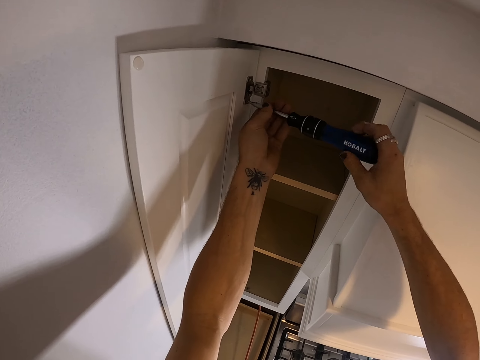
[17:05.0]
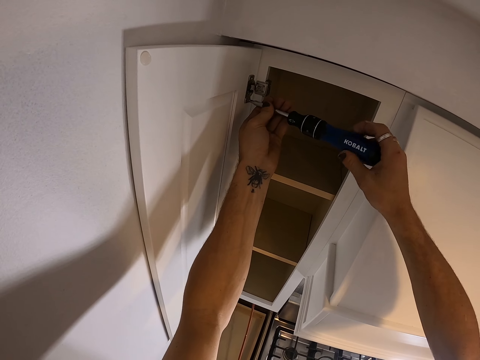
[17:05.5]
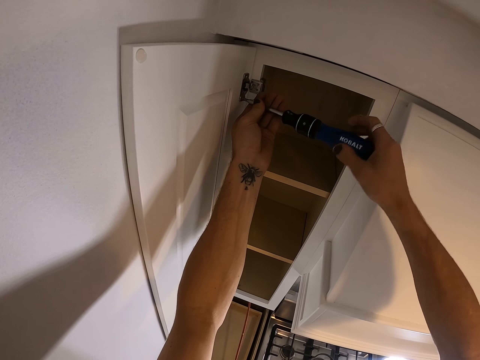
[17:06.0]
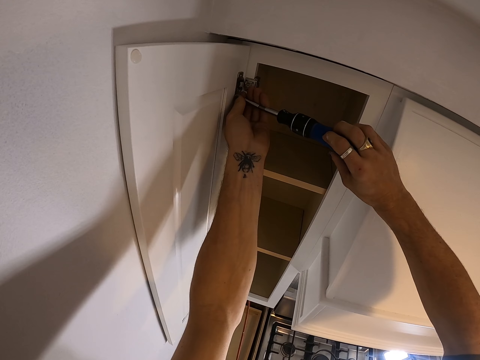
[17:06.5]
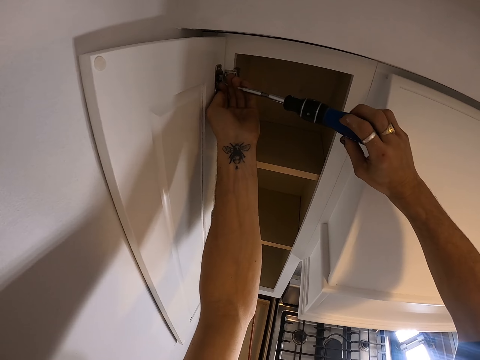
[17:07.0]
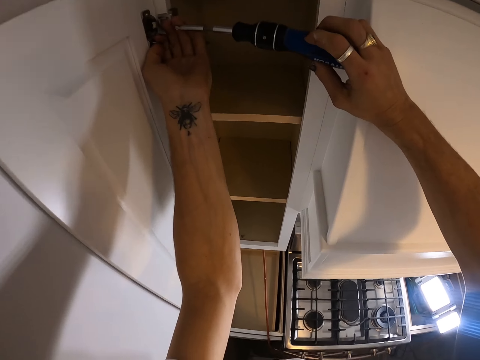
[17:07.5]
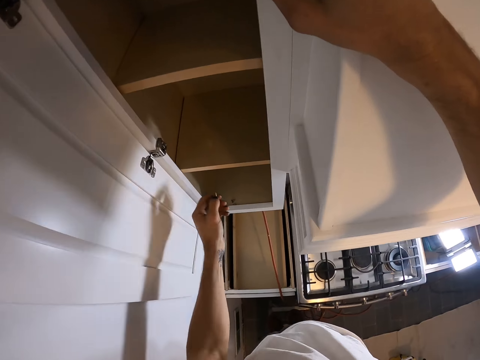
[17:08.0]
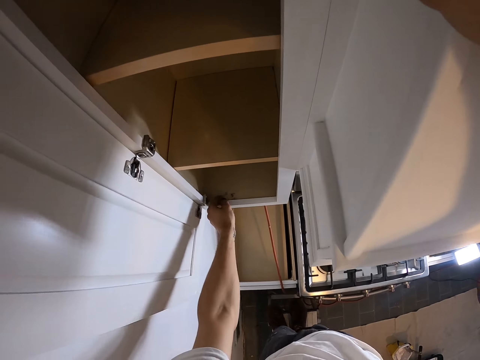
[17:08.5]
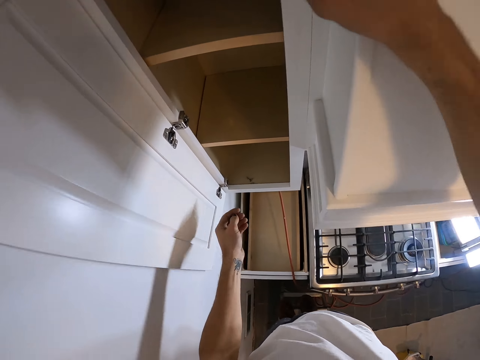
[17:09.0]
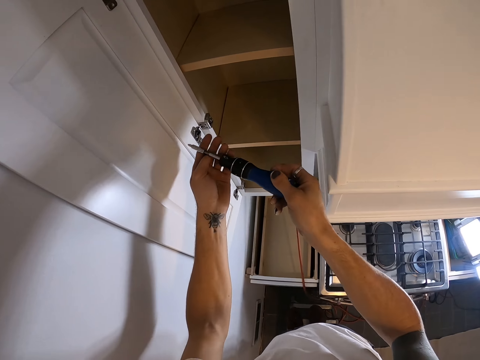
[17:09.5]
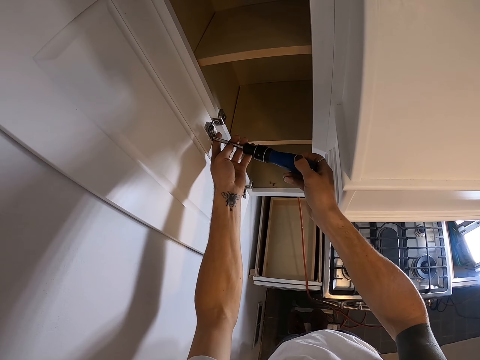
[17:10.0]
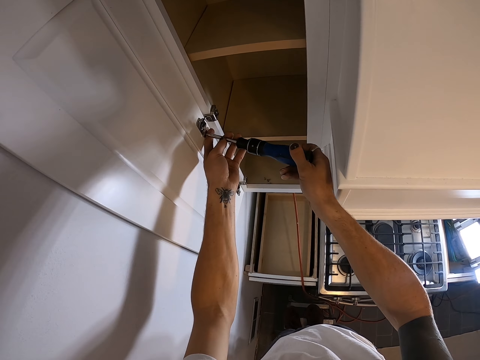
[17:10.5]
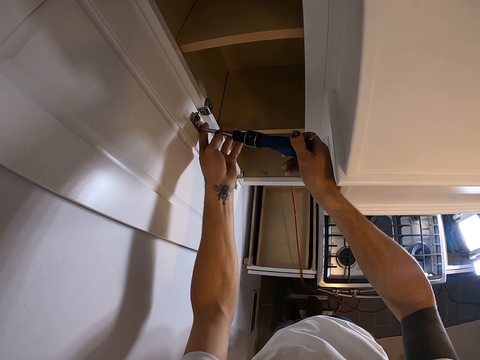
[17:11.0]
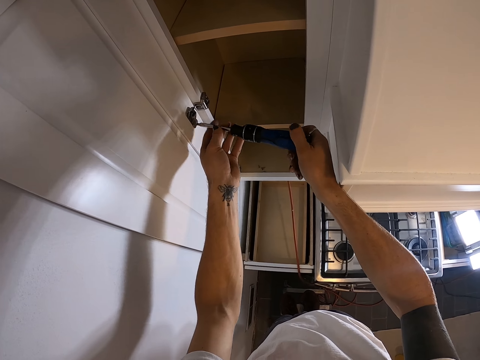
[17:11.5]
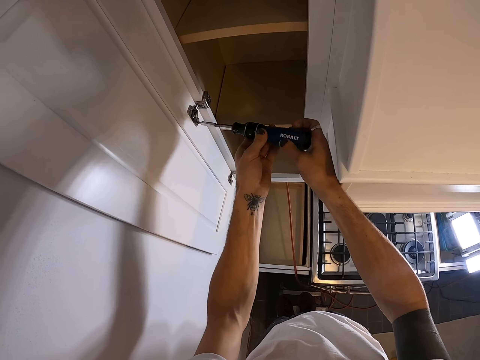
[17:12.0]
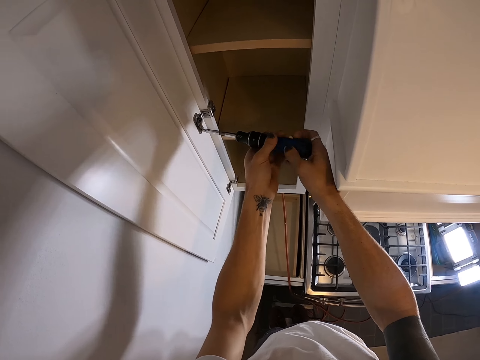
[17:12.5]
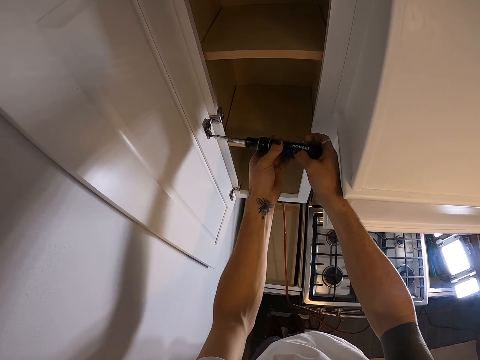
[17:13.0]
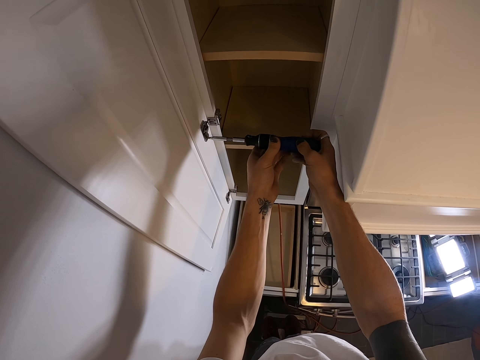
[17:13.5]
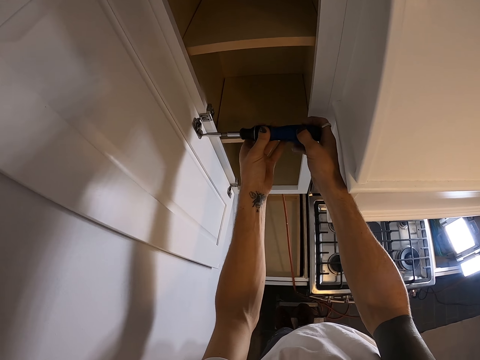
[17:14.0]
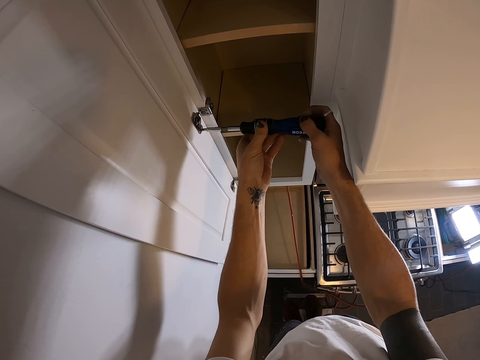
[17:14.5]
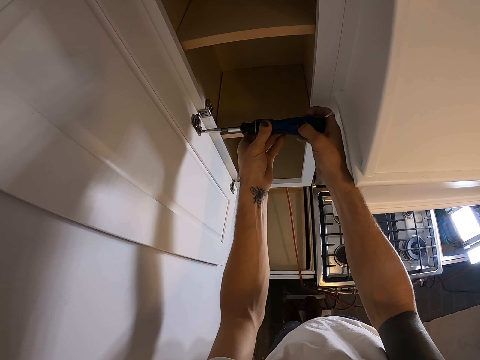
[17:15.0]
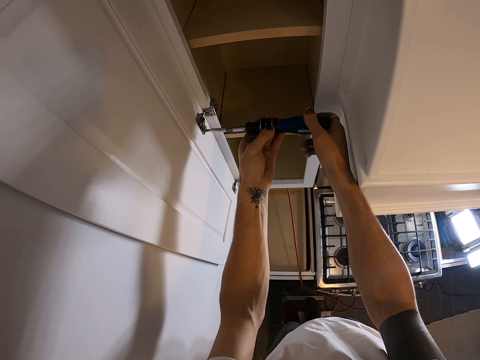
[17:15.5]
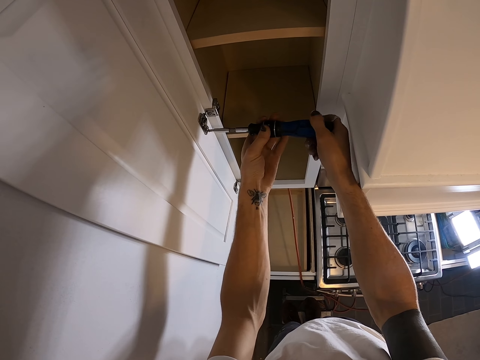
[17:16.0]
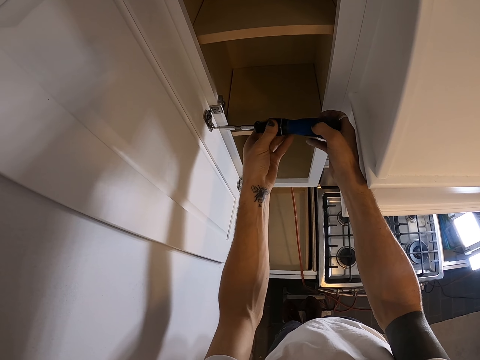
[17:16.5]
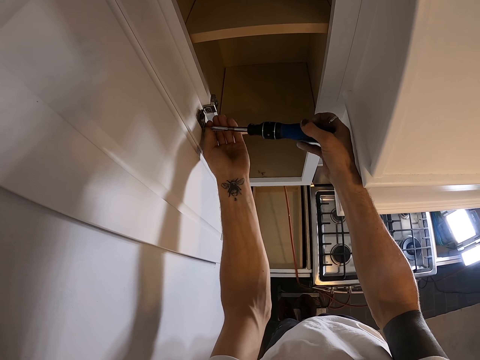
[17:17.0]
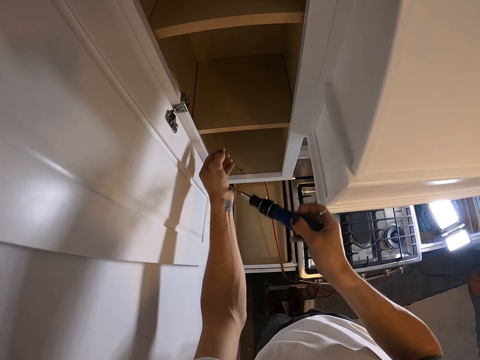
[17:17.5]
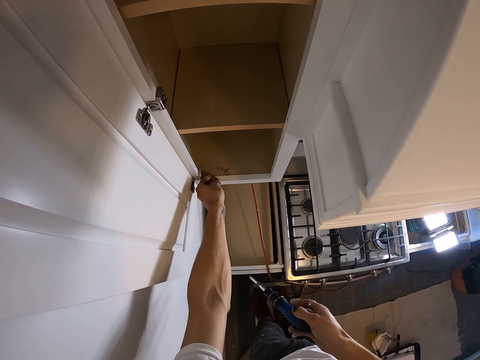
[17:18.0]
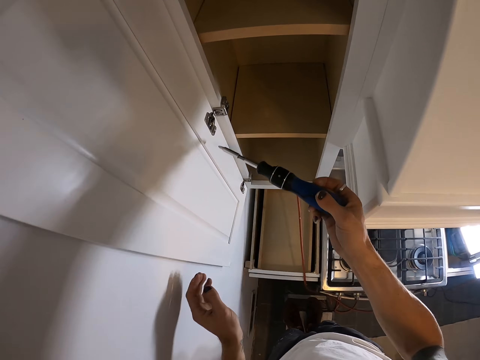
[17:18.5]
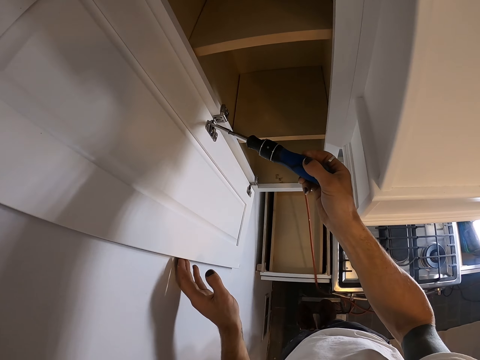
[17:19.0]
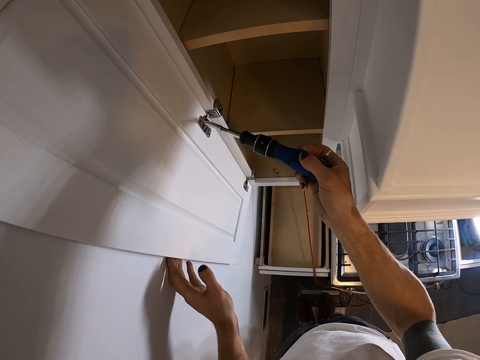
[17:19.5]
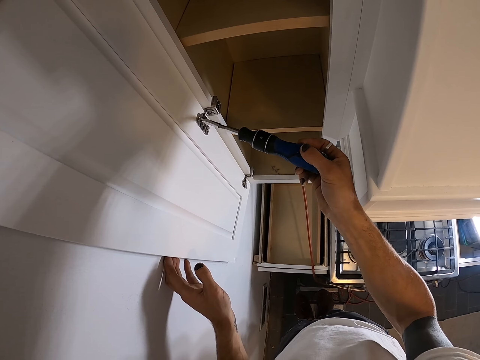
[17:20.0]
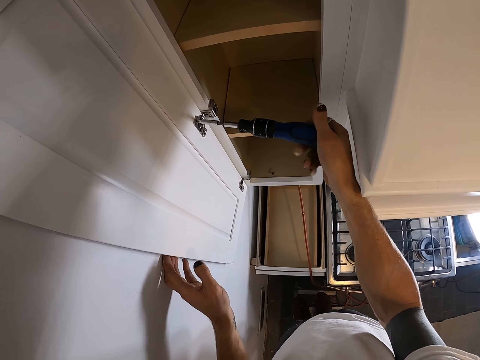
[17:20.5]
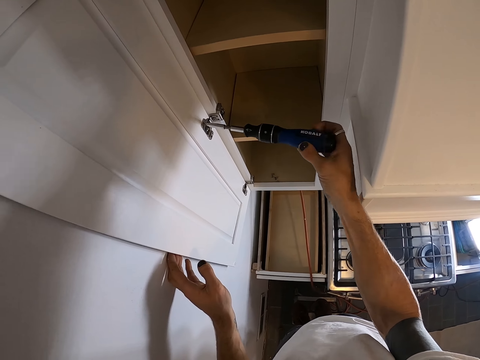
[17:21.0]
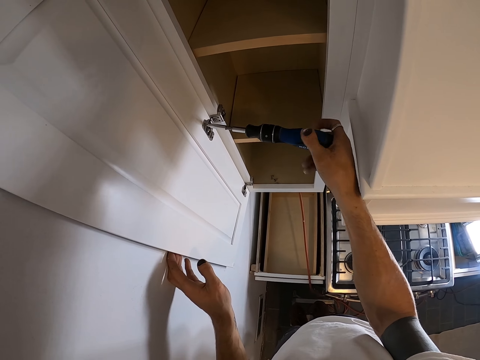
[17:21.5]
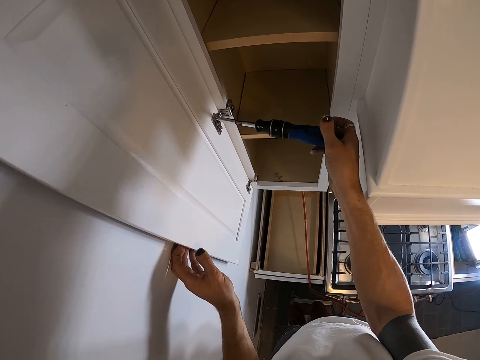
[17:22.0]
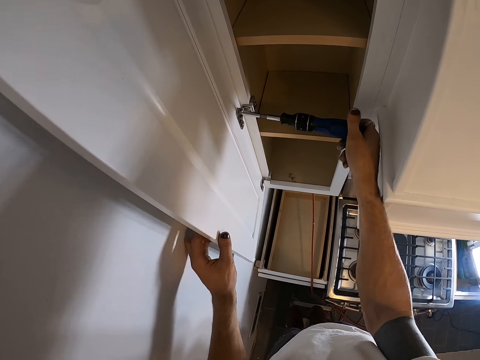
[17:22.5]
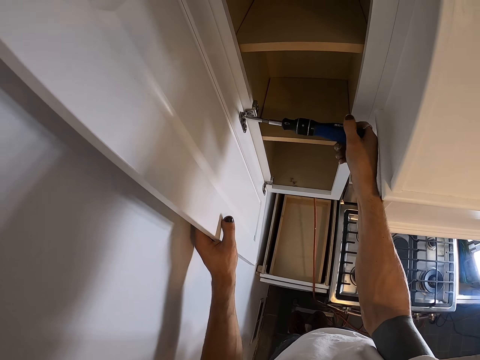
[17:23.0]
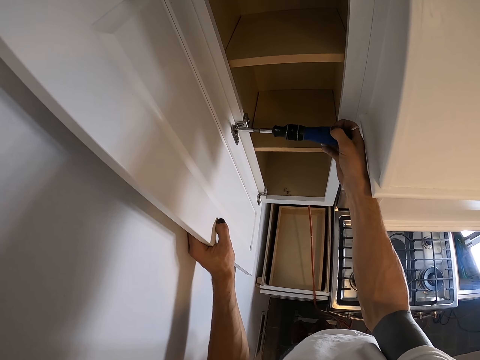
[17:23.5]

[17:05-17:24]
The camera wearer picks a screw from the swing latch. They place the screw on the cabinet. They open the screws. They place the screw on the cabinet. They hold the door.

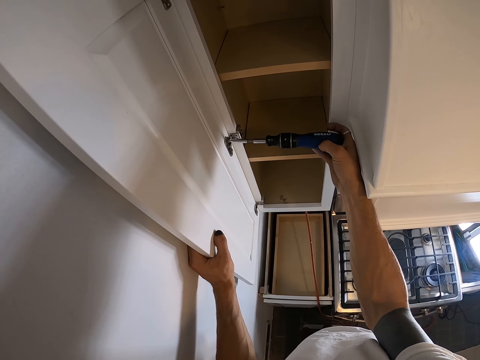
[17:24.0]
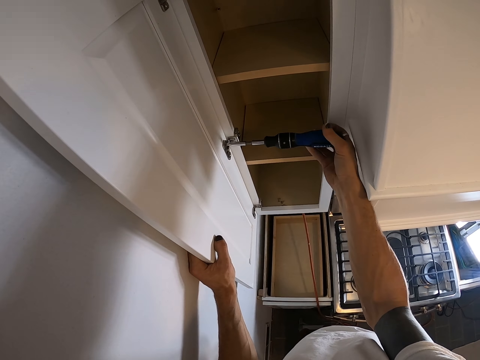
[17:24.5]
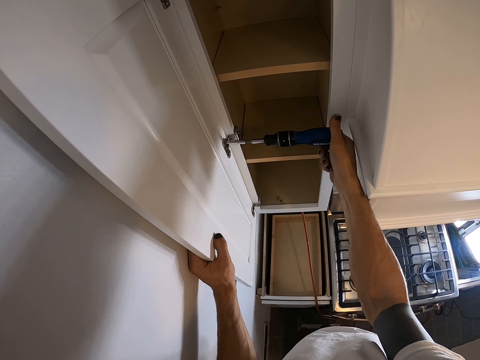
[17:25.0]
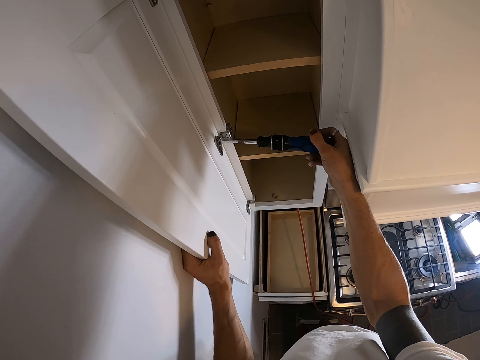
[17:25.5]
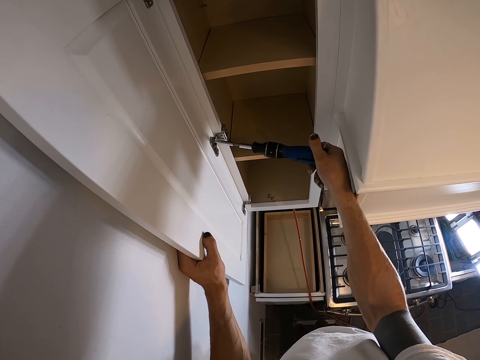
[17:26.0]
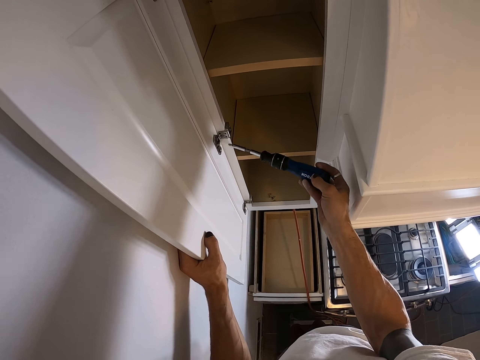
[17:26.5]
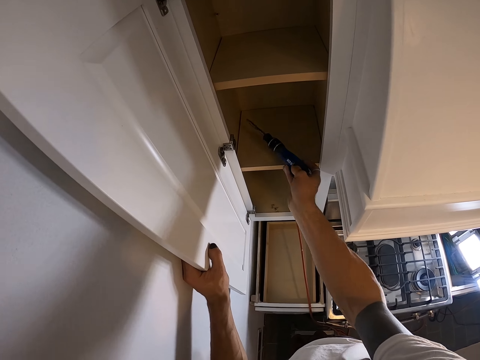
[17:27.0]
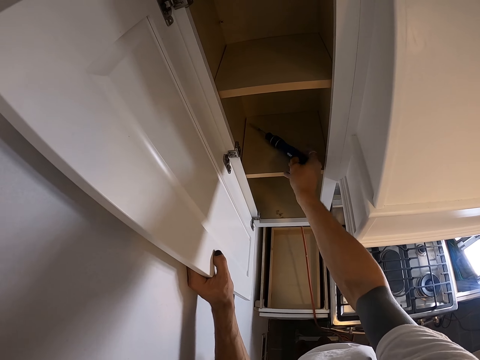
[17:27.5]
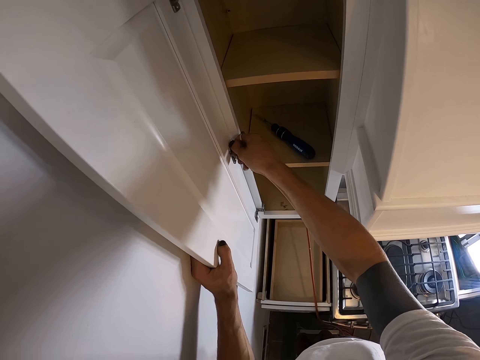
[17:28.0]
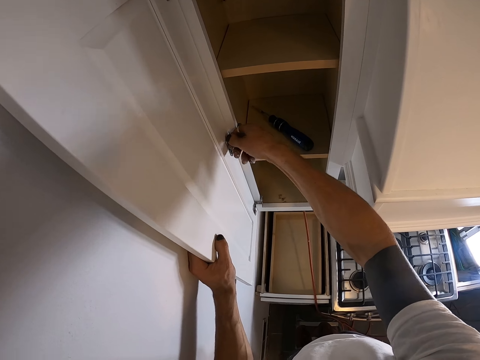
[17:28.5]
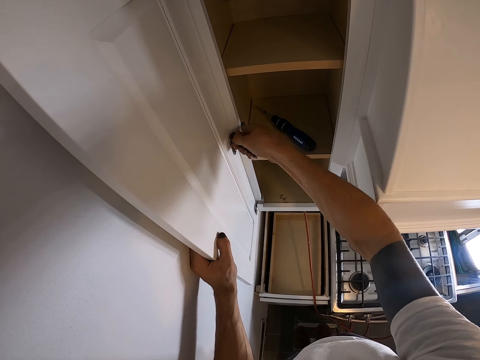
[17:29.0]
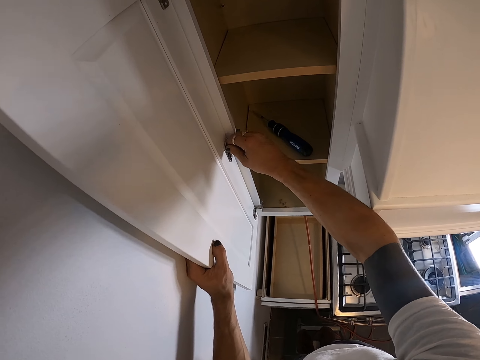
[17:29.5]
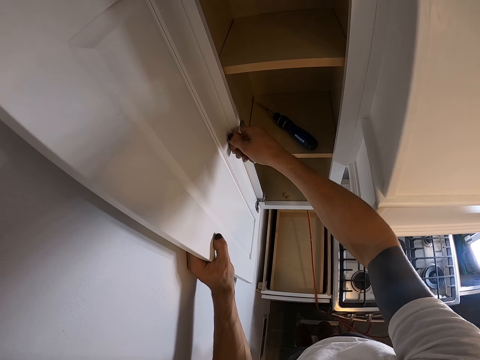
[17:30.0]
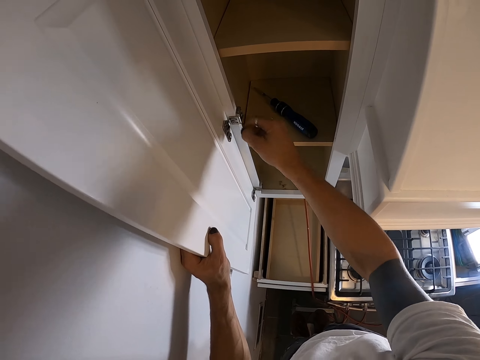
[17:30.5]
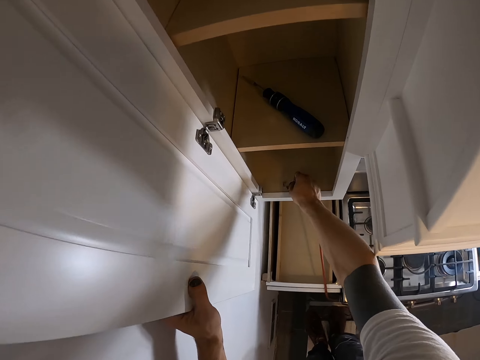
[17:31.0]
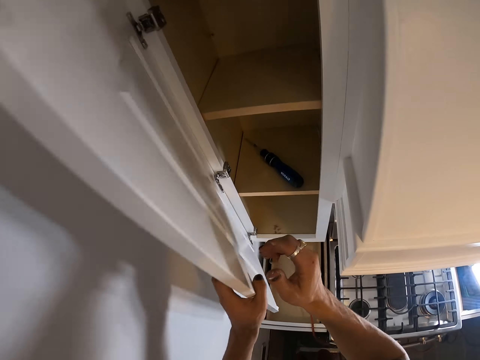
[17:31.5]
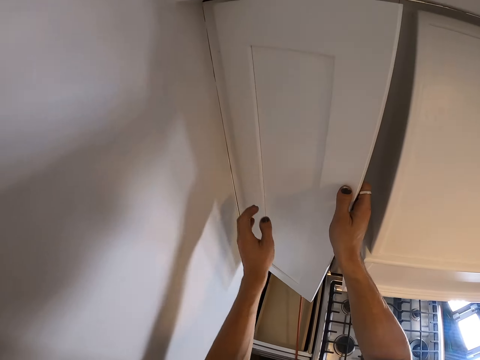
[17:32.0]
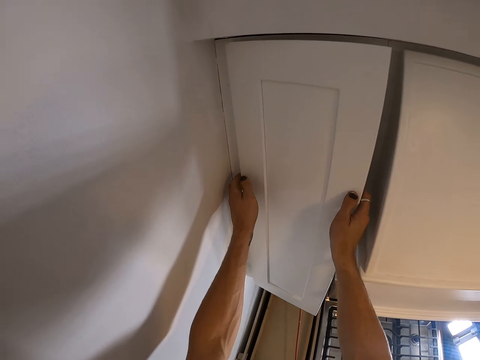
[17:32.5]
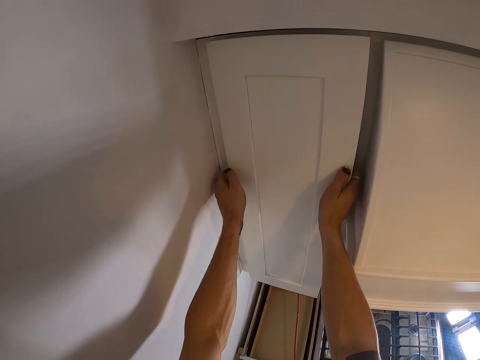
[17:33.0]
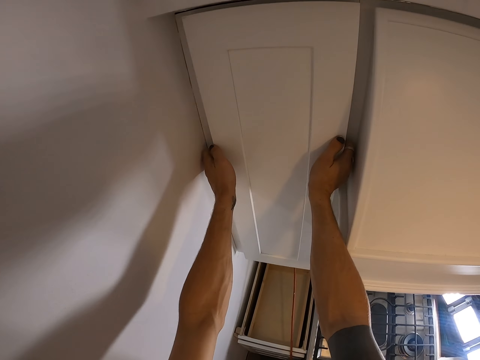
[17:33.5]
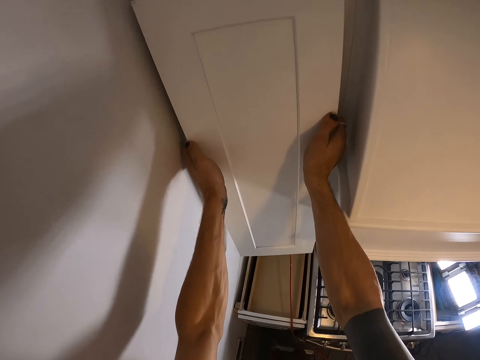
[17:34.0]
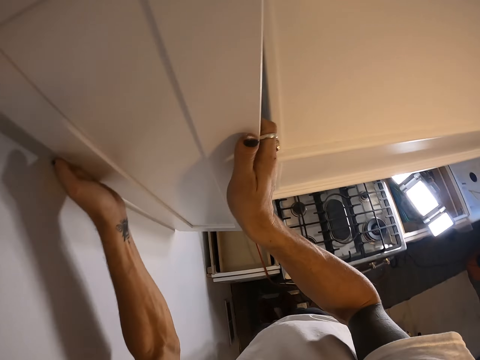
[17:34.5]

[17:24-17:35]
The camera wearer places the screwdriver on the cabinet. They open the screws. They place the screw on the cabinet. They remove the cabinet door. They pick up the cabinet door.
